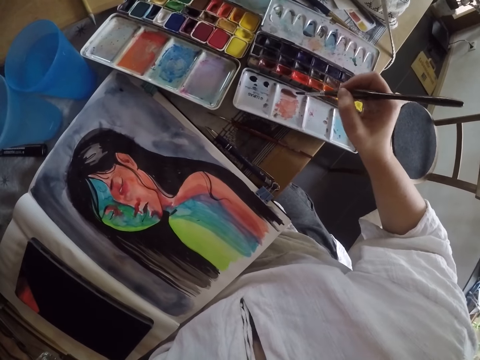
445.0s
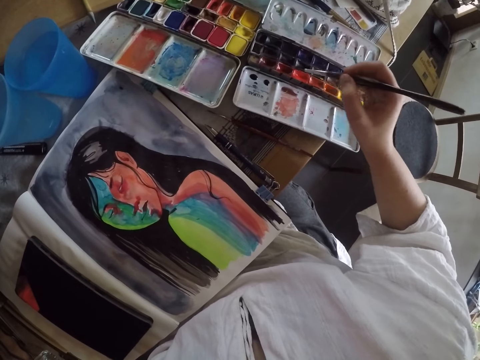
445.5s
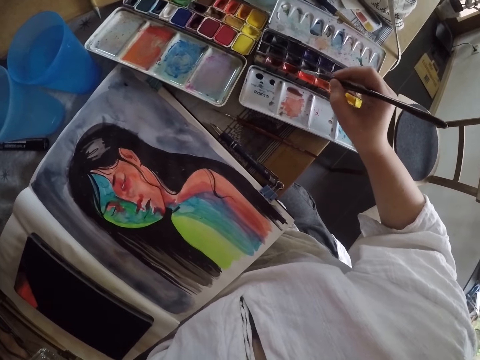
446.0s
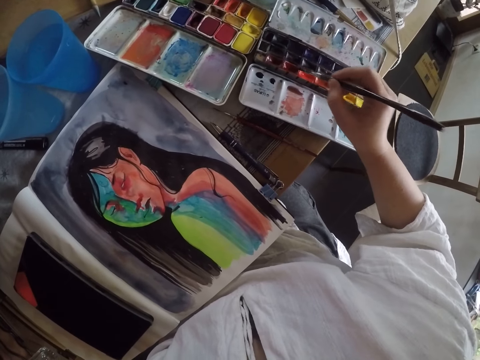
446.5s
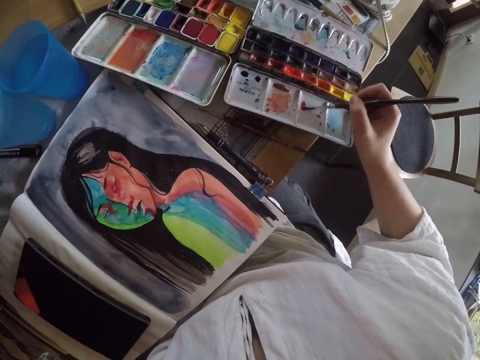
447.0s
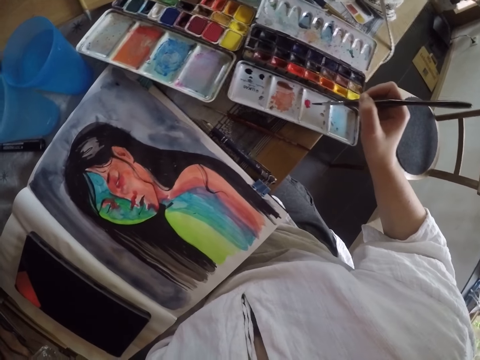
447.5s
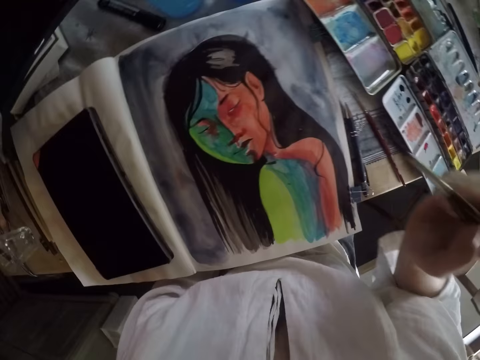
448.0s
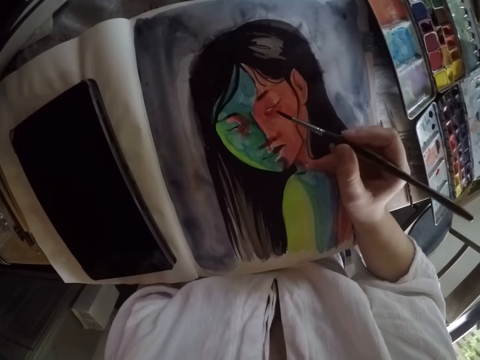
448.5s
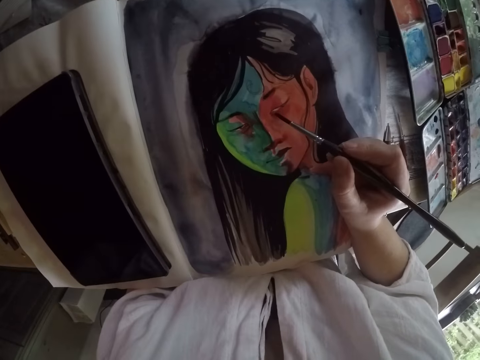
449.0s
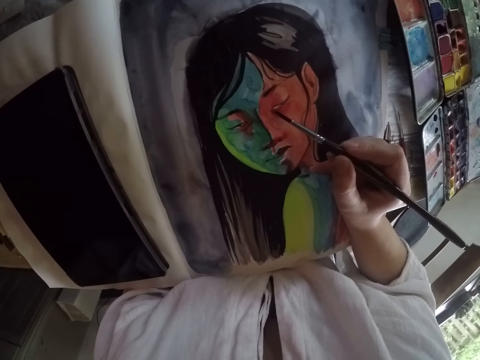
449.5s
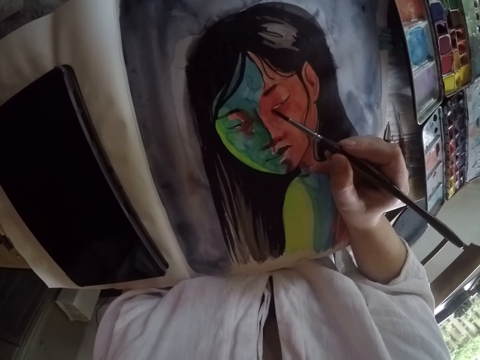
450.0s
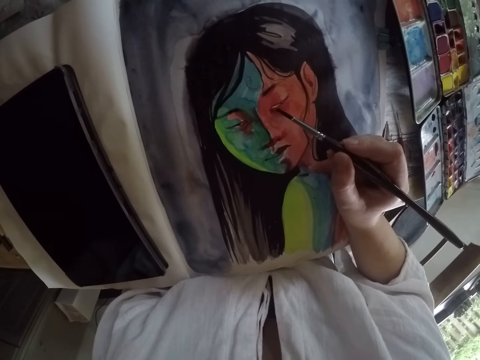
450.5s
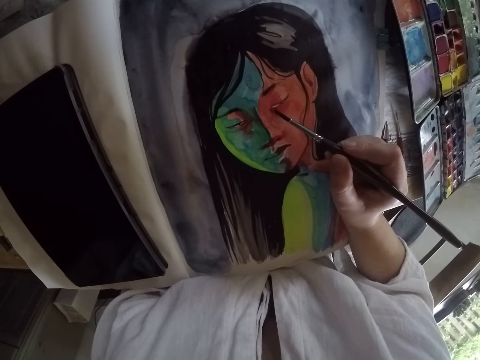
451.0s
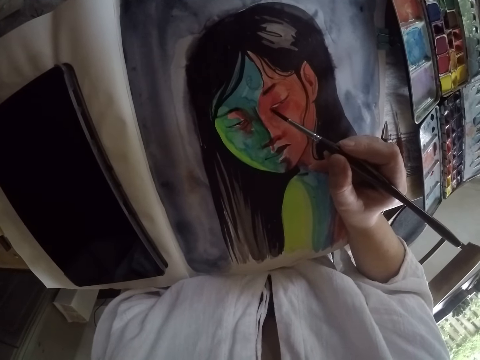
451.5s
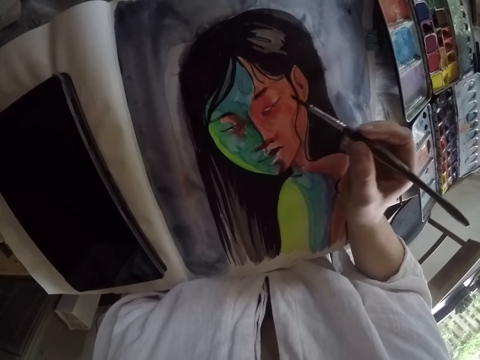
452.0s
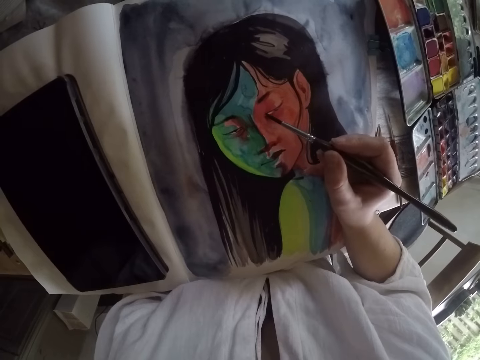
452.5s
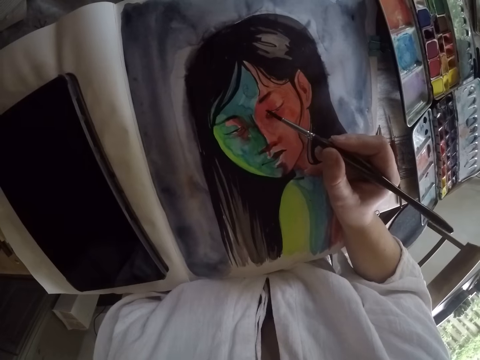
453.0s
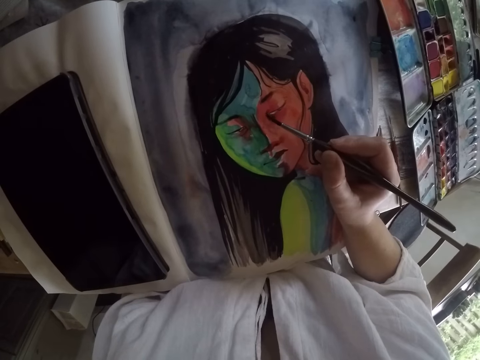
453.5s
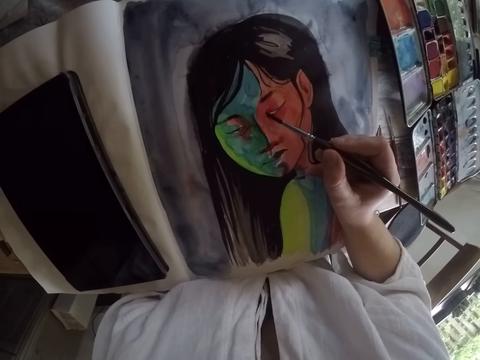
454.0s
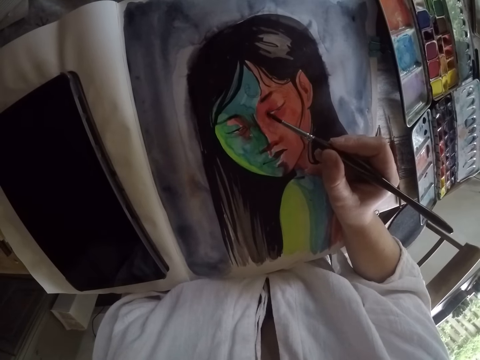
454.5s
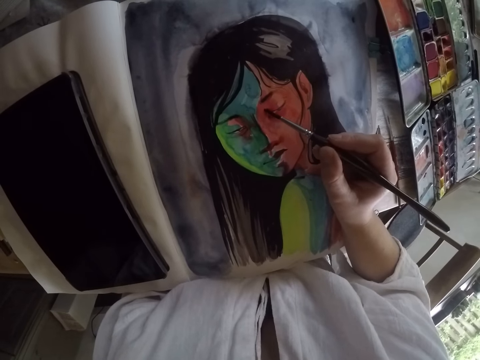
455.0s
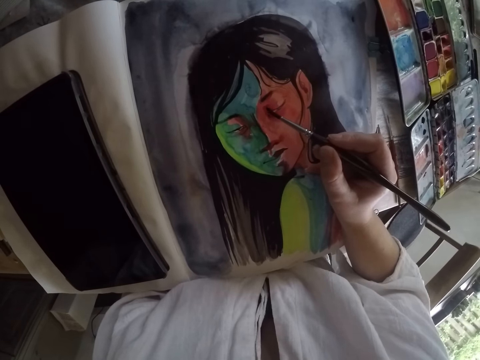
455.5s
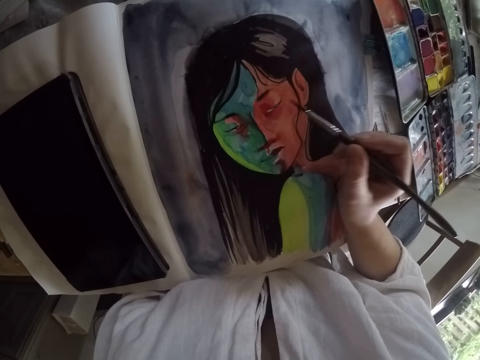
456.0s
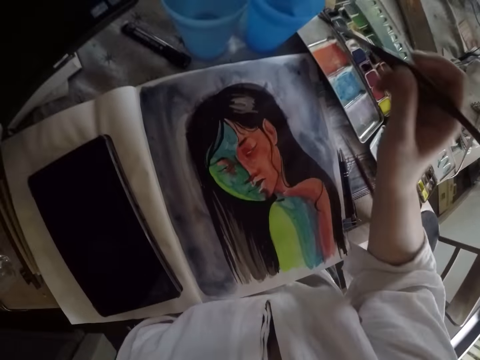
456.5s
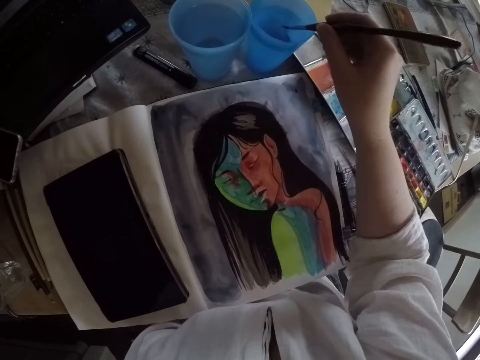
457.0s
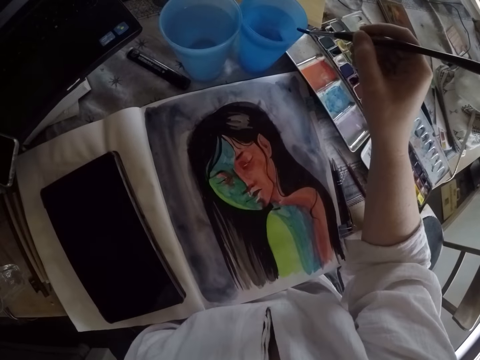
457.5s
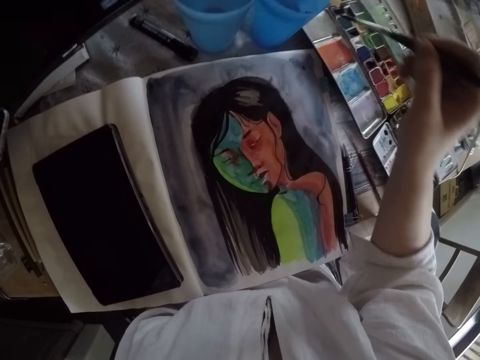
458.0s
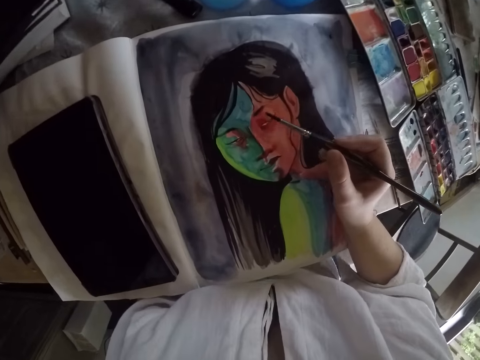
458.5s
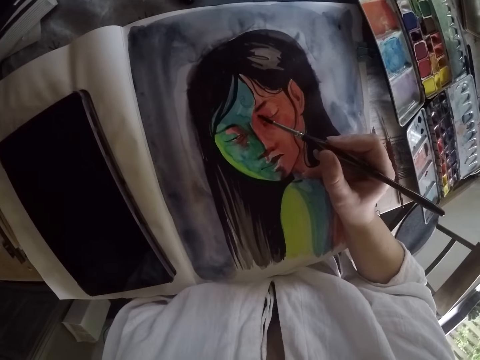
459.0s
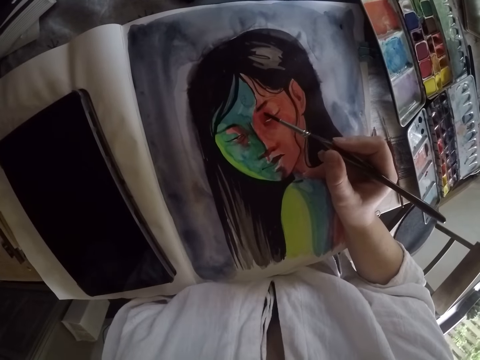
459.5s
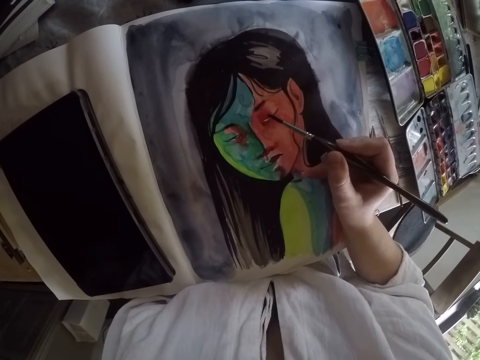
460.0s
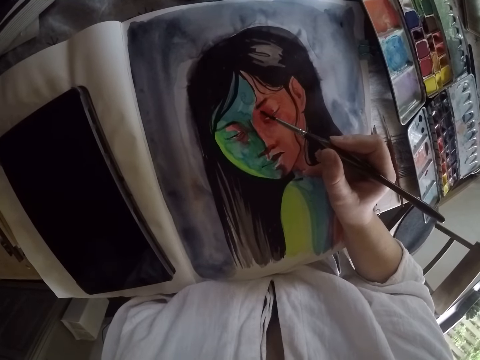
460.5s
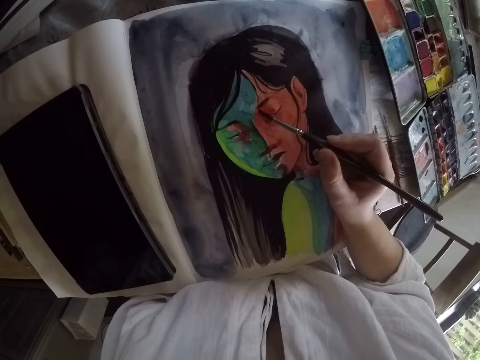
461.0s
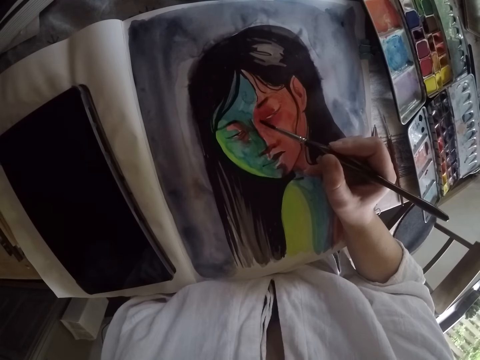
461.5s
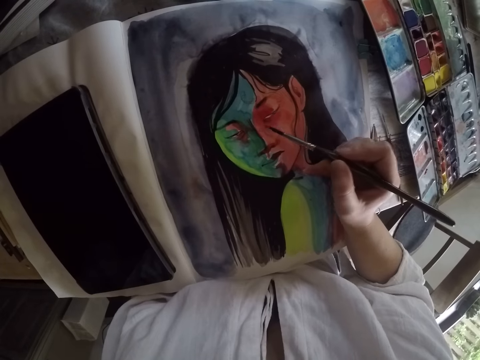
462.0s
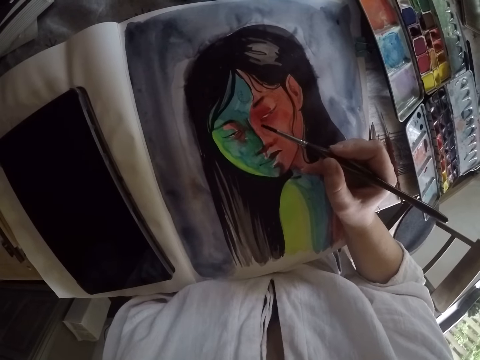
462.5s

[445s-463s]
The camera wearer dips the paint brush in her right hand into a color palette on the table. She paints on the case of the water color with the paint brush in her right hand. She scribbles on the paint set. She scoops paint from the paint set. She dips the paint brush in her right hand into the color palette on the table. She scribbles on the paint set. She paints on the case of the water color with the paint brush in her right hand. She removes the brush from the paint set. She paints the portrait painting on the book with the paint brush in her right hand. She removes the brush from the drawing. She dips the paint brush in her right hand into a cup of water or plastic cup on the table. She removes the brush from the plastic cup. She paints the portrait painting on the book with the paint brush in her right hand.

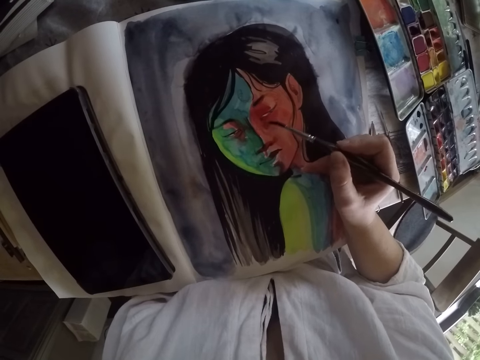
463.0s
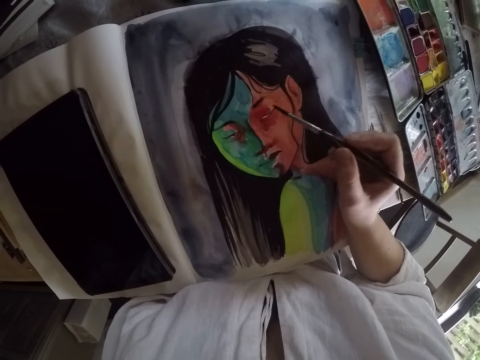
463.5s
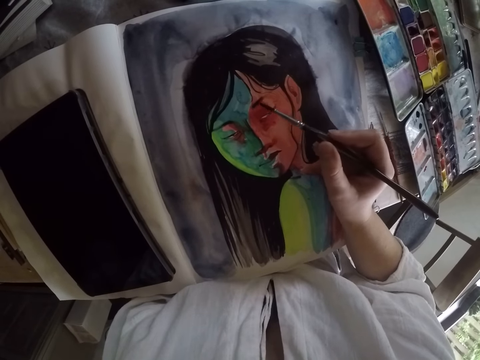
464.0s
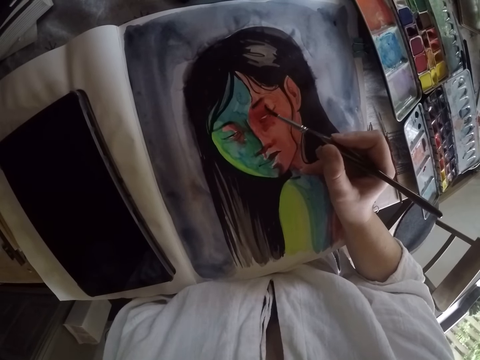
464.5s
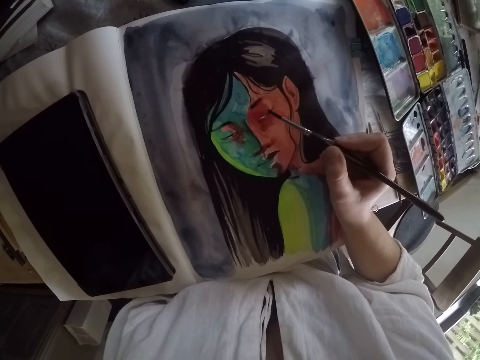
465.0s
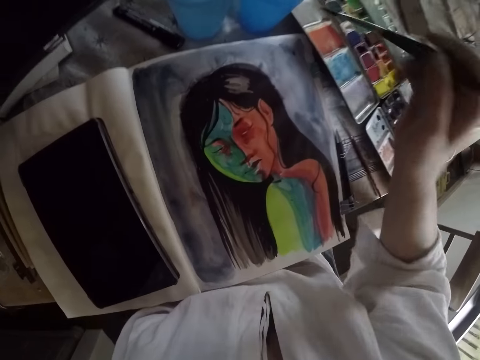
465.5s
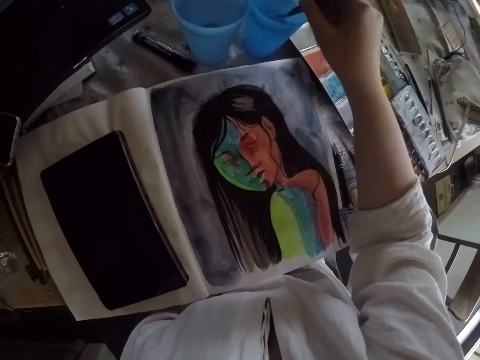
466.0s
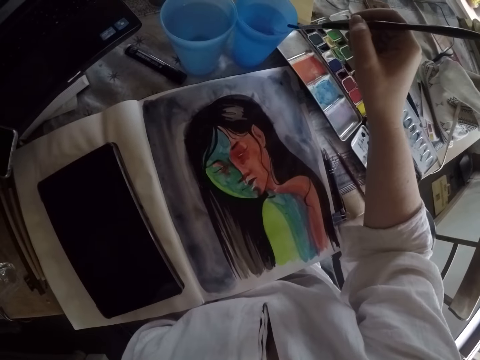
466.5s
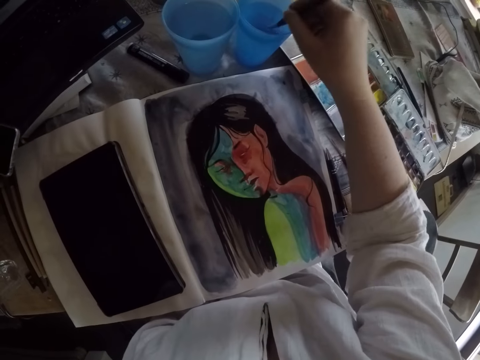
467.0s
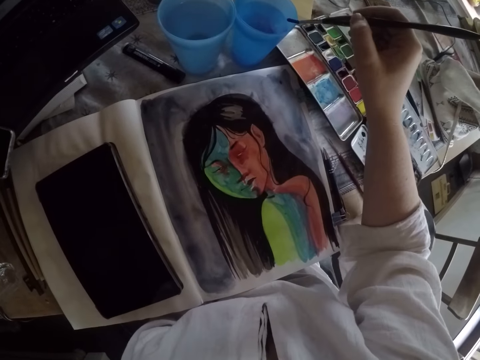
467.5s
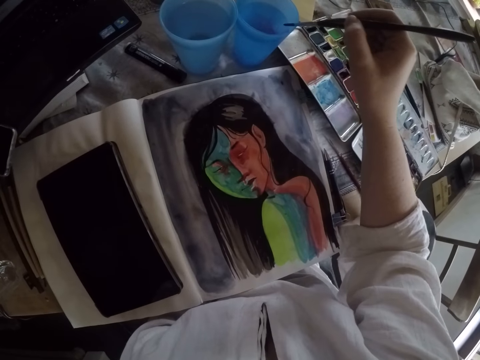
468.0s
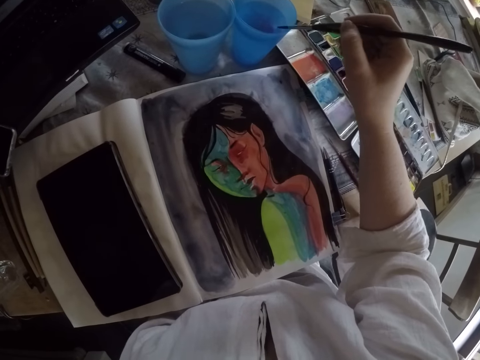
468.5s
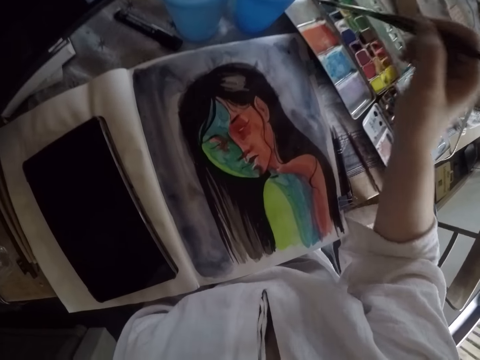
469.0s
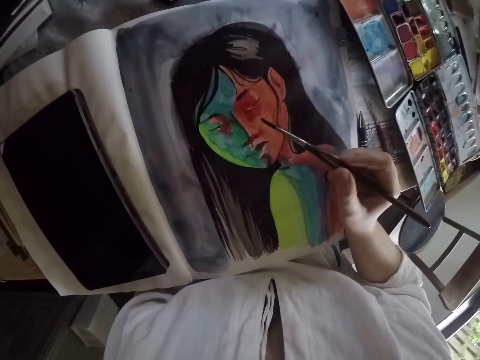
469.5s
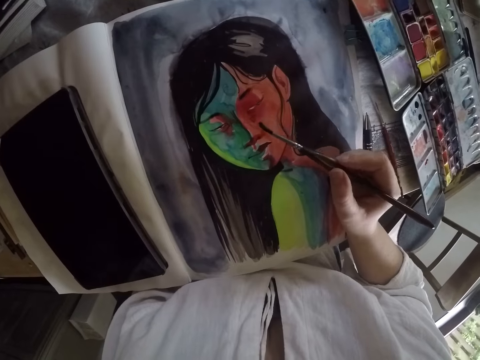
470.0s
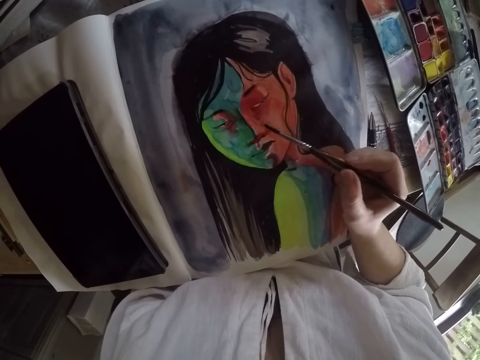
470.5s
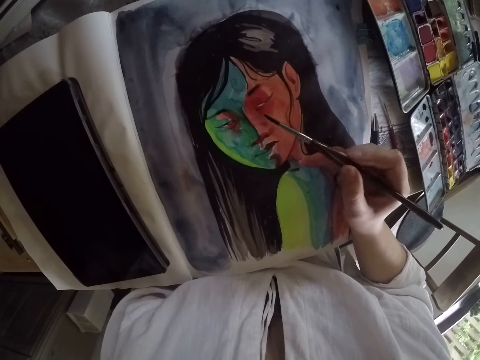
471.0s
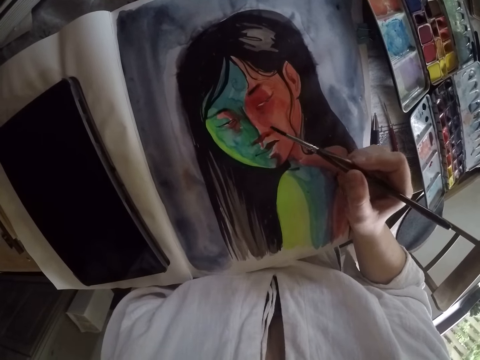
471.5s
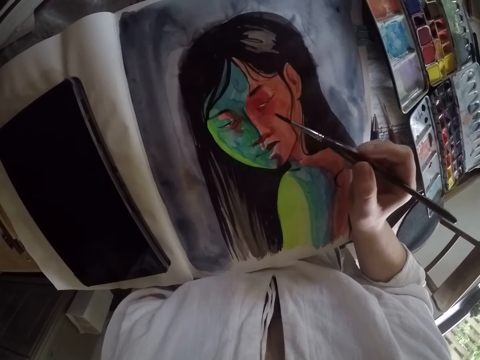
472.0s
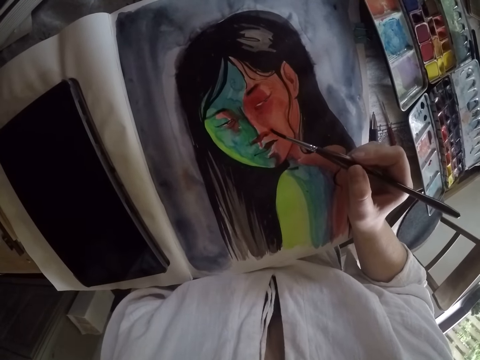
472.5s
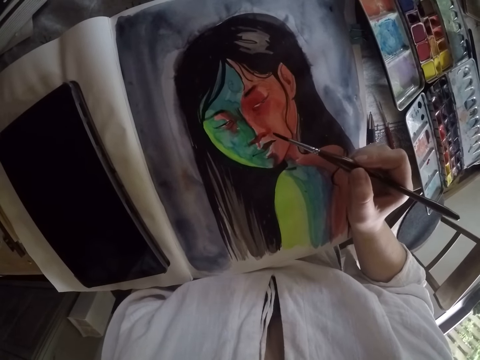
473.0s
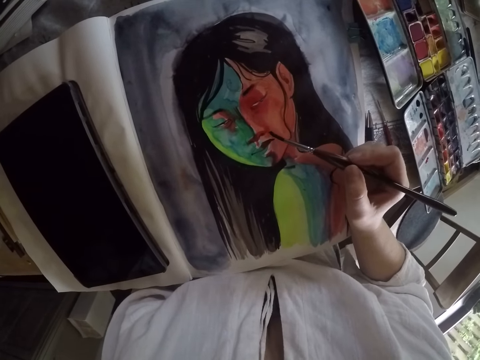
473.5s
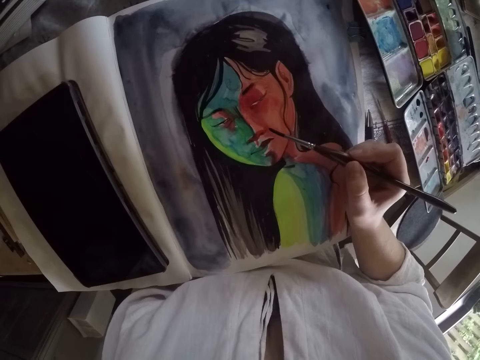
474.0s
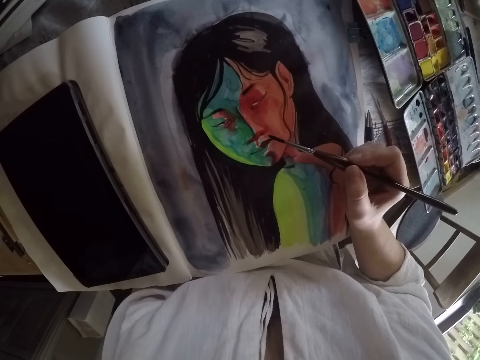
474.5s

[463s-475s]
The camera wearer removes the brush from the drawing. She dips the paint brush in her right hand into a cup of water or plastic cup on the table. She removes the brush from the plastic cup. She cleans the paint brush in her right hand on the edge of the cup. She dips the paint brush in her right hand into the cup of water on the table. She cleans the paint brush in her right hand on the edge of the cup. She paints the portrait painting on the book with the paint brush in her right hand.
